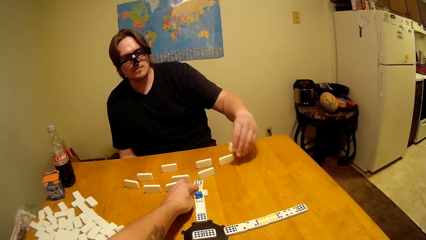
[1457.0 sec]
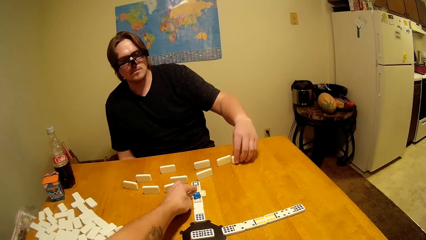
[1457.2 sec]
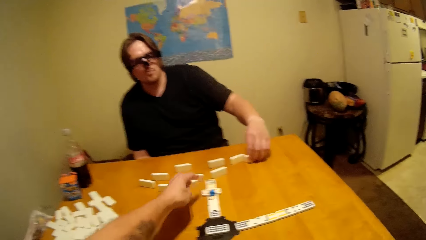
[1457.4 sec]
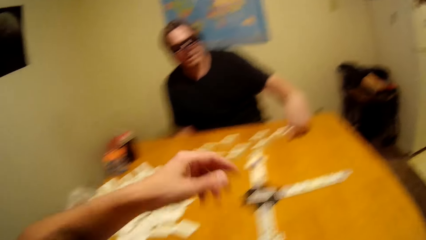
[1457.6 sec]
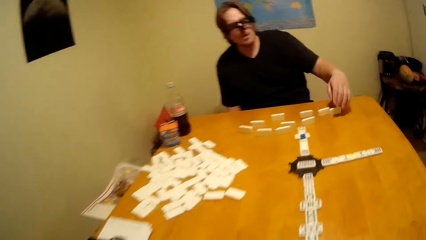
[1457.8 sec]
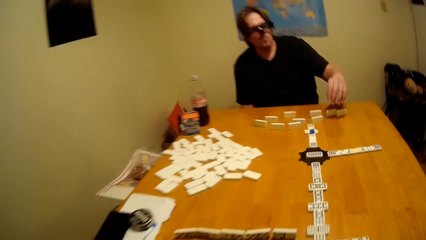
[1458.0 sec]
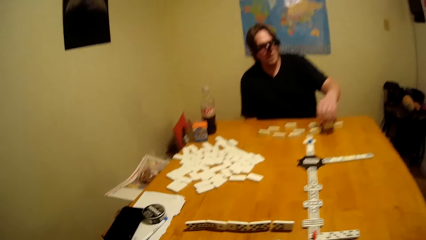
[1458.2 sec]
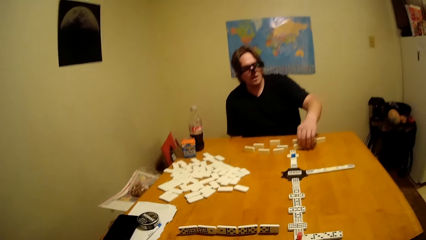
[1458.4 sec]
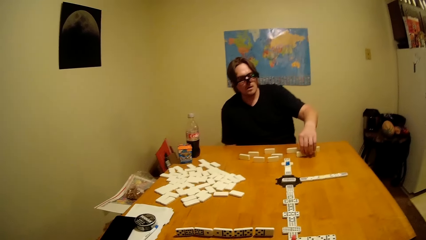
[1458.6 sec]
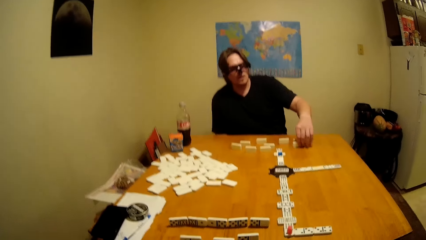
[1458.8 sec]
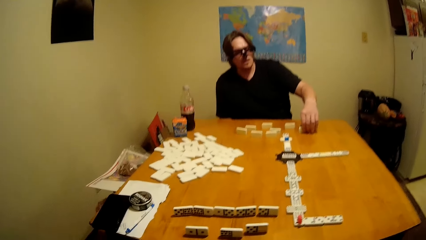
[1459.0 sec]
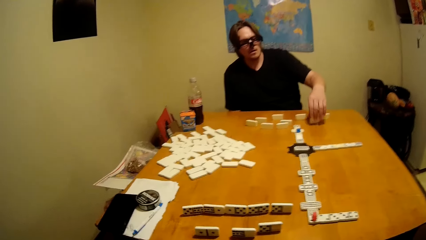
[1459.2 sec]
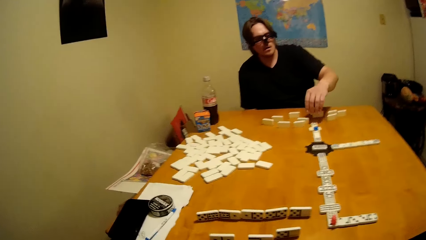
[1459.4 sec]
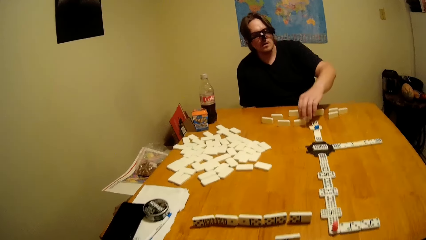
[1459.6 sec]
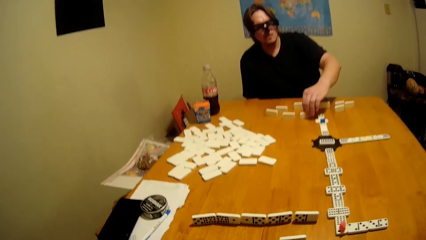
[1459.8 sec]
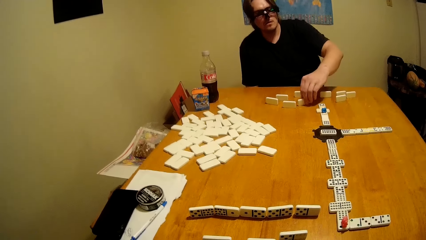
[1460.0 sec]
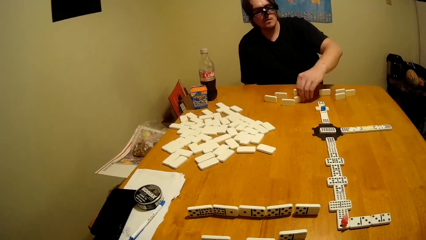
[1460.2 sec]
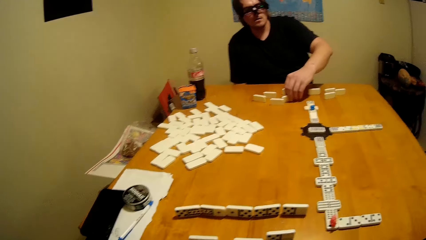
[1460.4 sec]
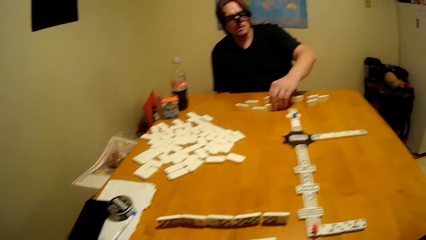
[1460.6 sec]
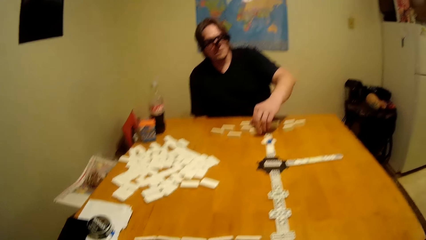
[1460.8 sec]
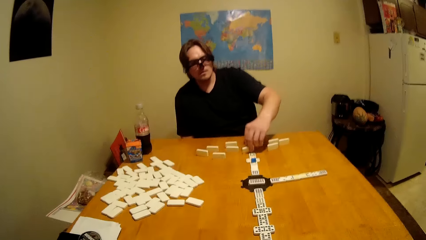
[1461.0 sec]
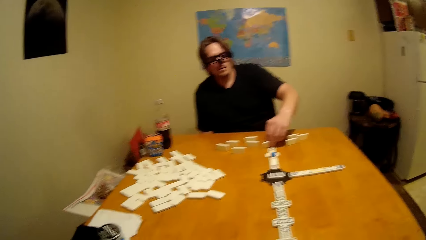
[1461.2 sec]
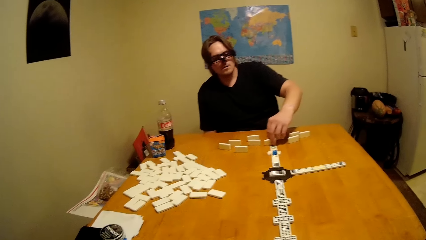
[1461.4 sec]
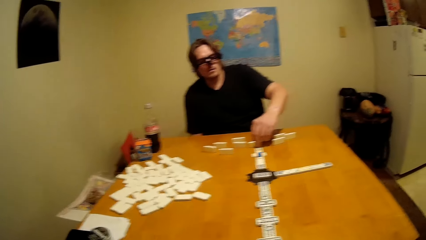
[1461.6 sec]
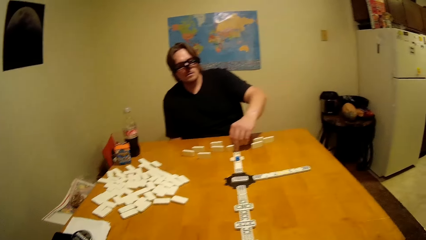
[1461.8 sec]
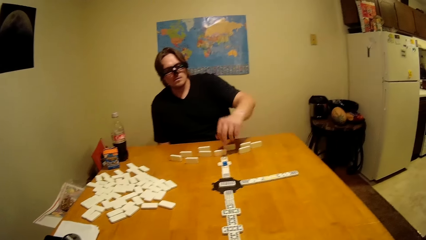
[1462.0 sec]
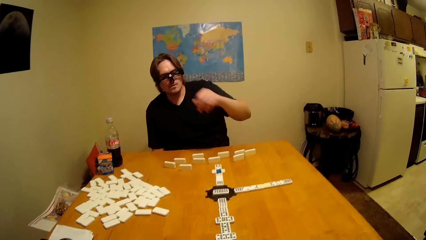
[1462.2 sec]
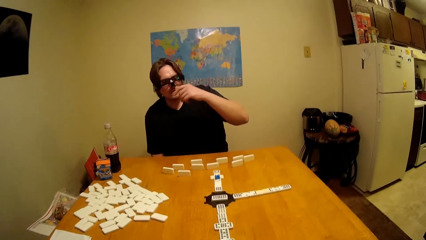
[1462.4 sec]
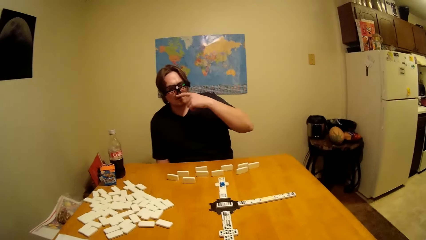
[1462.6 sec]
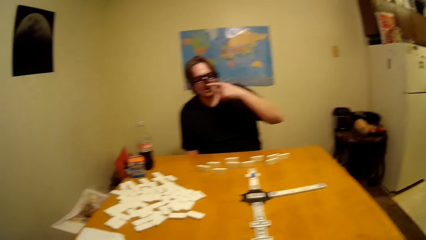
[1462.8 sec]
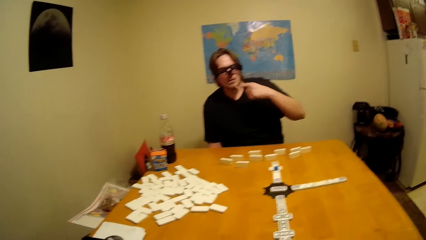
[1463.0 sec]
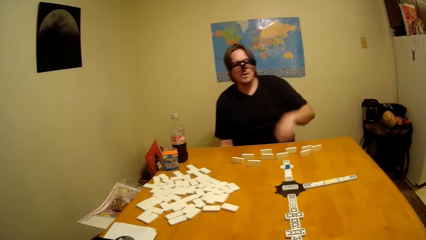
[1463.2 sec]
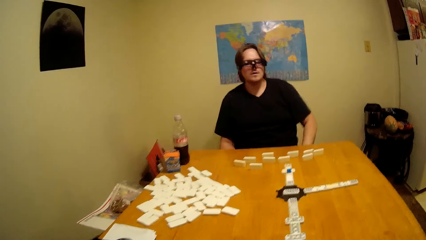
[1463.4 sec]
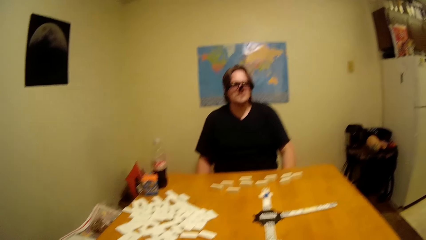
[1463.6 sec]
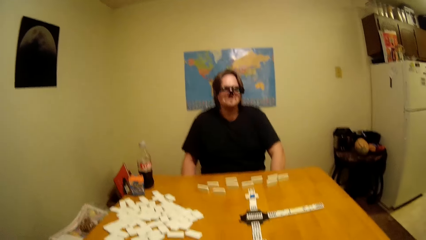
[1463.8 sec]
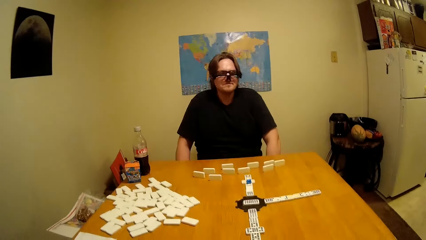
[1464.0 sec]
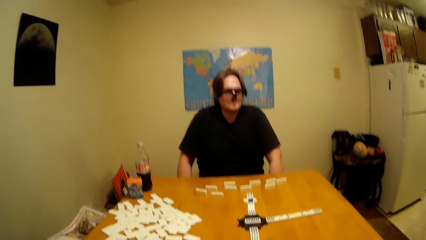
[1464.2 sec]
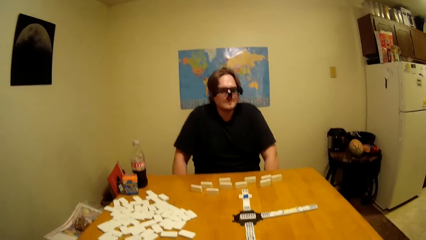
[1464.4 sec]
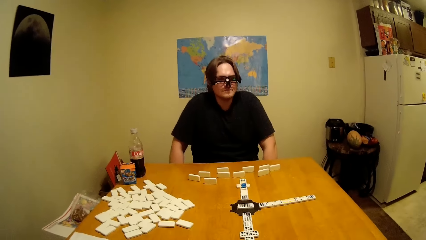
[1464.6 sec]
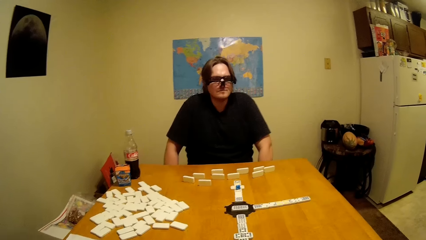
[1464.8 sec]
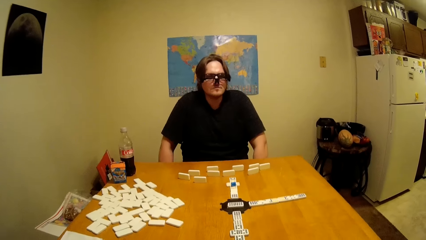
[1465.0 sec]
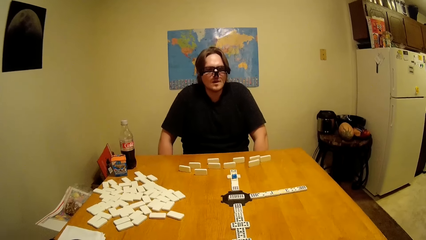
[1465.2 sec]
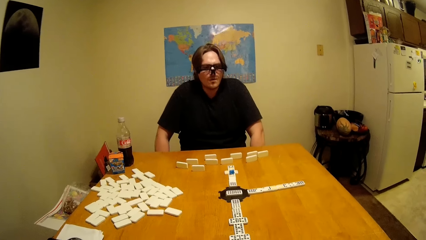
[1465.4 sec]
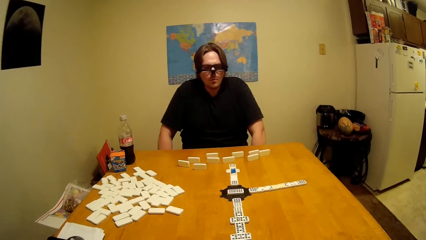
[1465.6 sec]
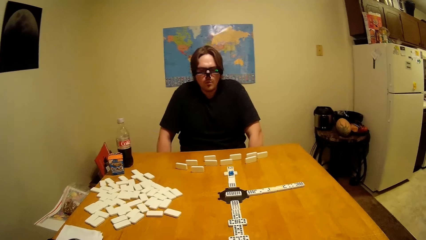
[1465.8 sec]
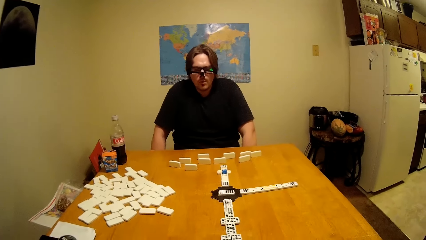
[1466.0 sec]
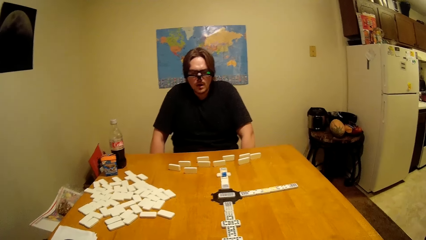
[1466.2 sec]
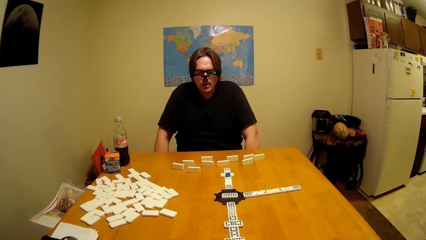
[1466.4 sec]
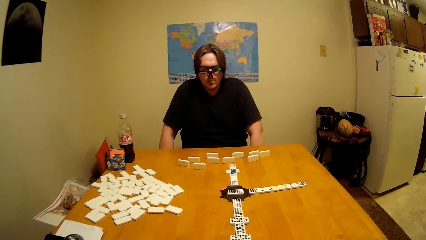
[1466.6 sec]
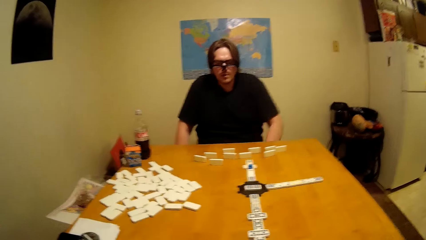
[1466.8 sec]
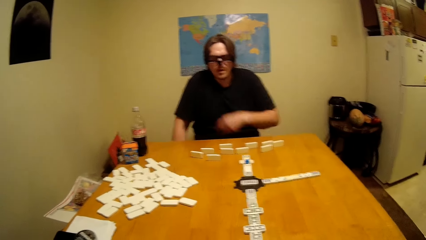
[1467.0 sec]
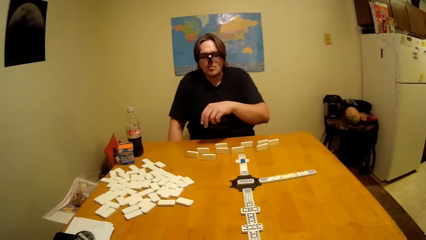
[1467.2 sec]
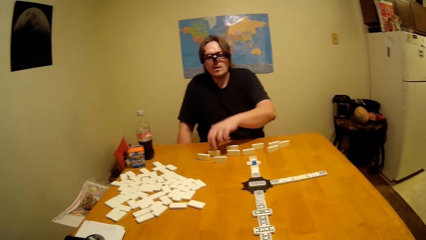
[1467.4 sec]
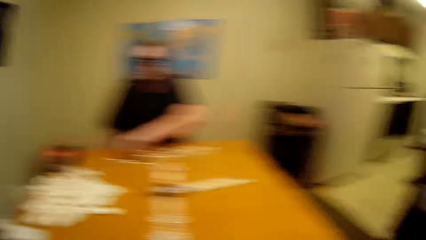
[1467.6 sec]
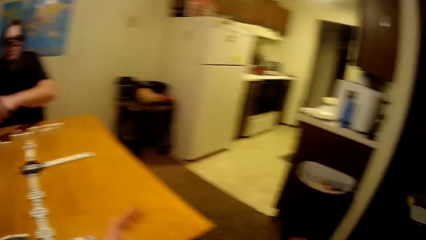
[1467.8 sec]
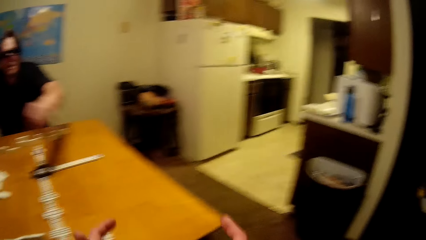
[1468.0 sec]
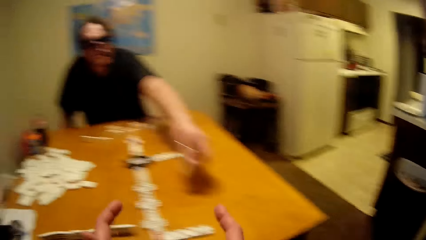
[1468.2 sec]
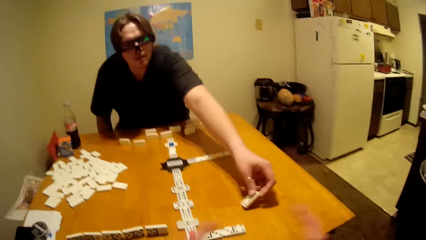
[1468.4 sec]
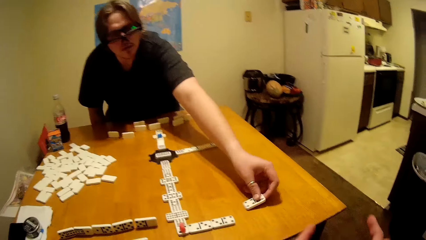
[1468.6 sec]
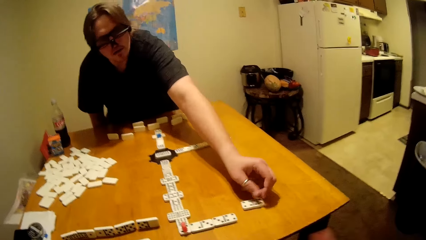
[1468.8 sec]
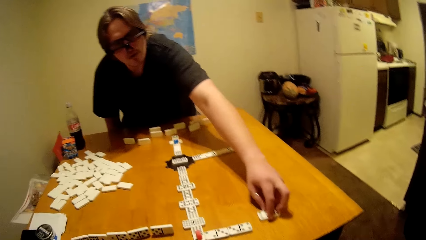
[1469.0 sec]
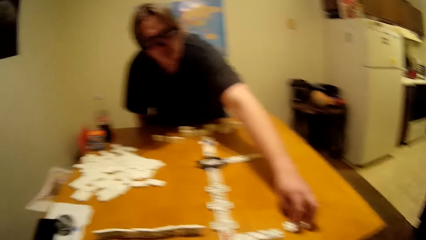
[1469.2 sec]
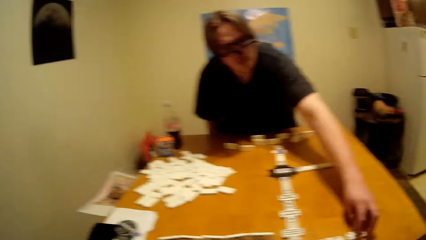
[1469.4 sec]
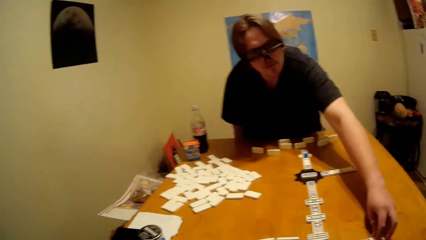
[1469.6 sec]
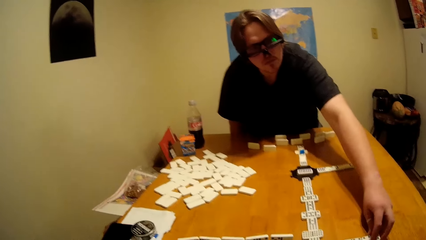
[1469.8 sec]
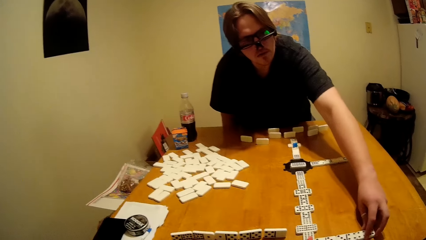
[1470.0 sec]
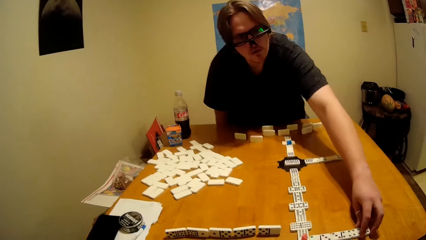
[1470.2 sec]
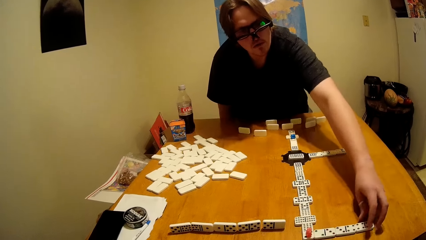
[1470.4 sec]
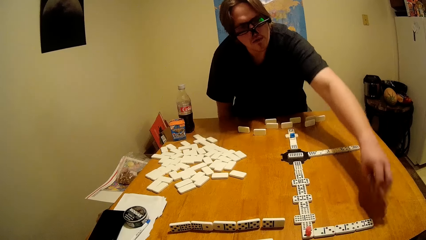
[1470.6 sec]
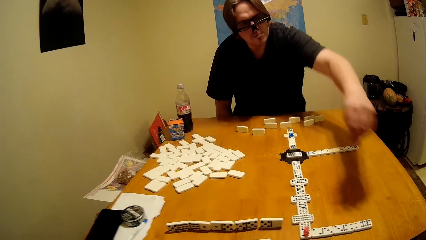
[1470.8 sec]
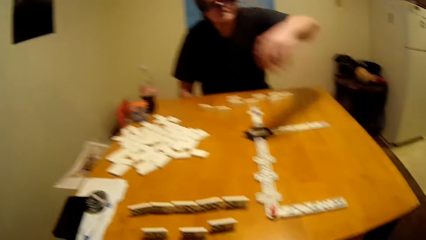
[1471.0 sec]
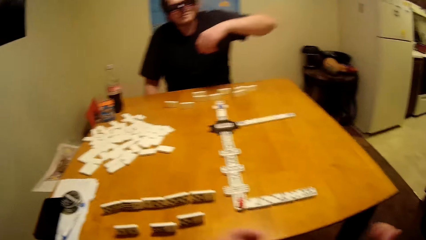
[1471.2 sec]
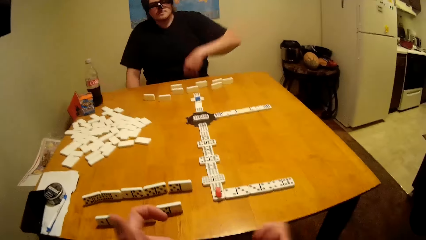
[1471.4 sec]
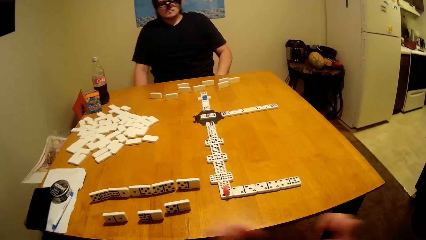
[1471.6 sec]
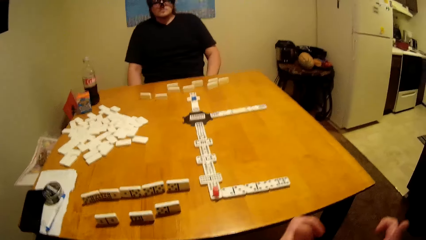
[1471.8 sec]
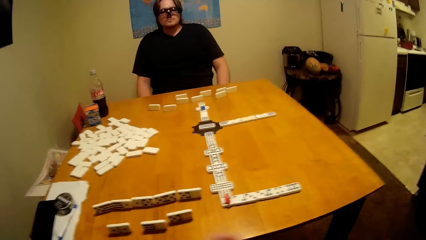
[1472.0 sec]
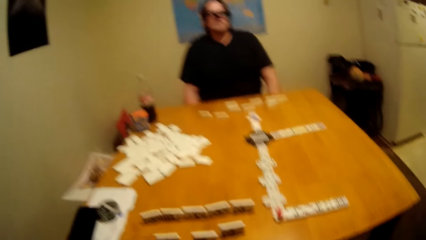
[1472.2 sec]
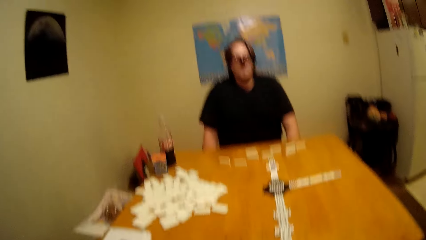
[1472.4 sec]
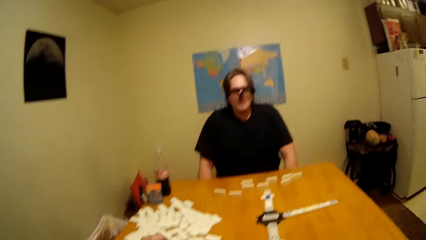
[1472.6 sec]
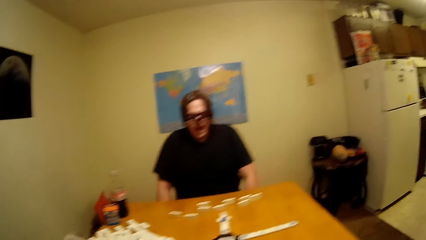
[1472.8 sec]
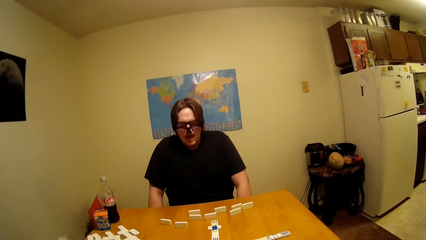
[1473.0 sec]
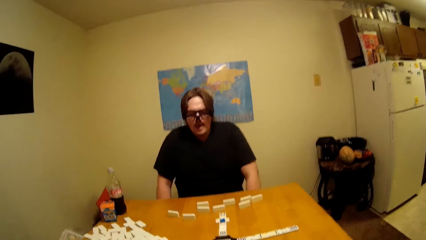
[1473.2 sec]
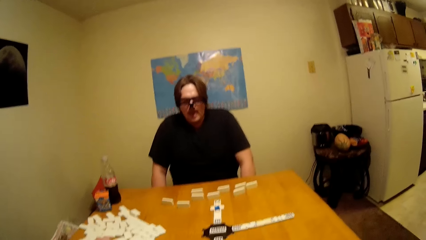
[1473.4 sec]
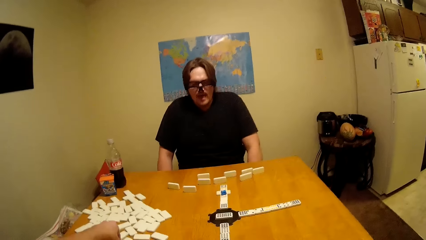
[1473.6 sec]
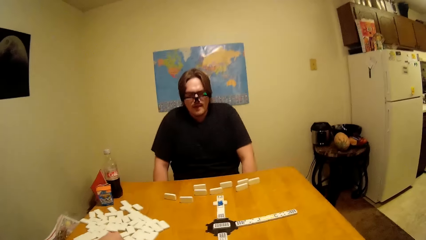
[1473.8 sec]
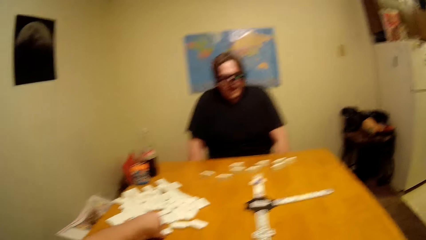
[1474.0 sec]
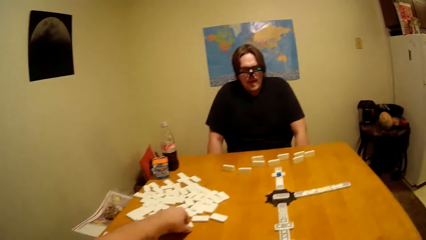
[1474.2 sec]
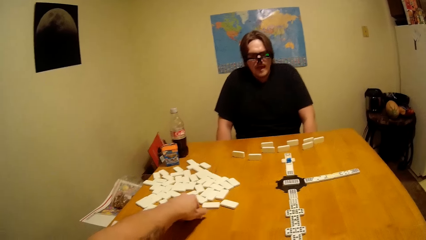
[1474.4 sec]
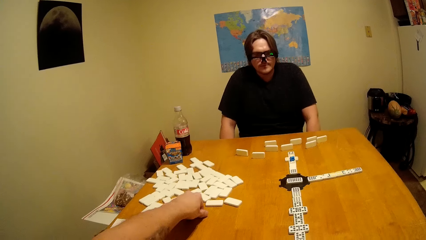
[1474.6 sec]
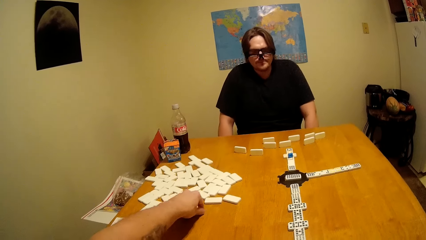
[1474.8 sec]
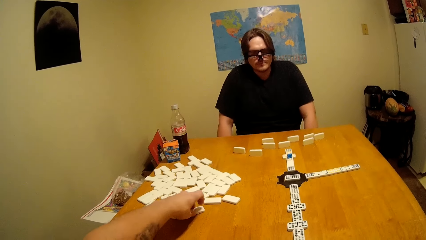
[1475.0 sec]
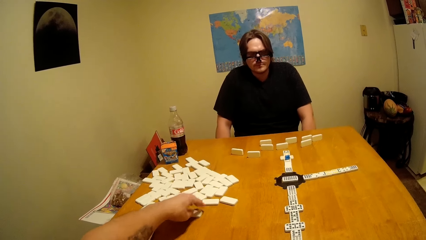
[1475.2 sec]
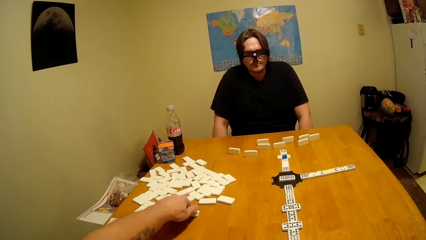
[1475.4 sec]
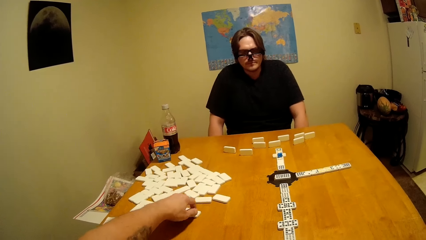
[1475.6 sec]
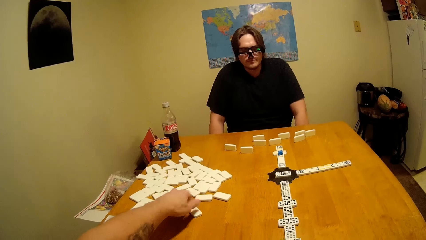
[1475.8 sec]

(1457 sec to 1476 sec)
A person plays a dominoes game. The camera wearer plays.
